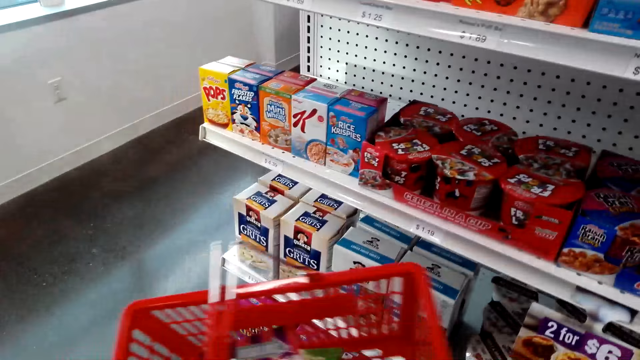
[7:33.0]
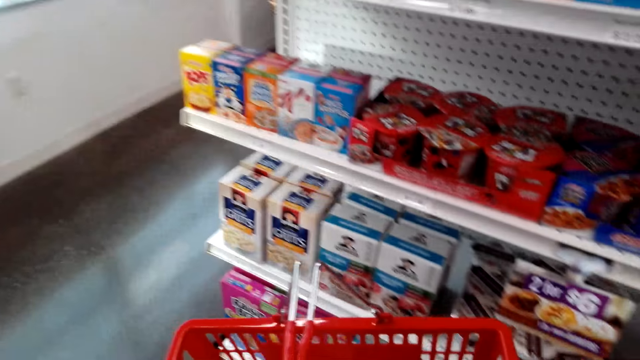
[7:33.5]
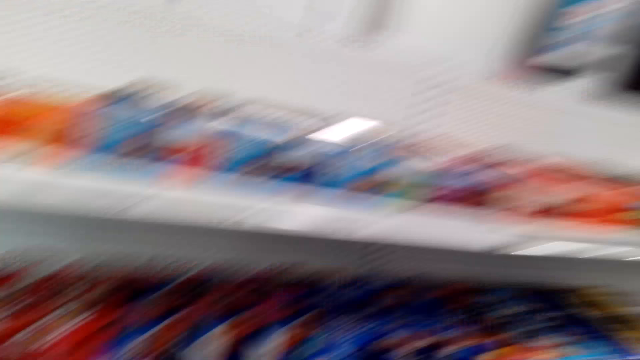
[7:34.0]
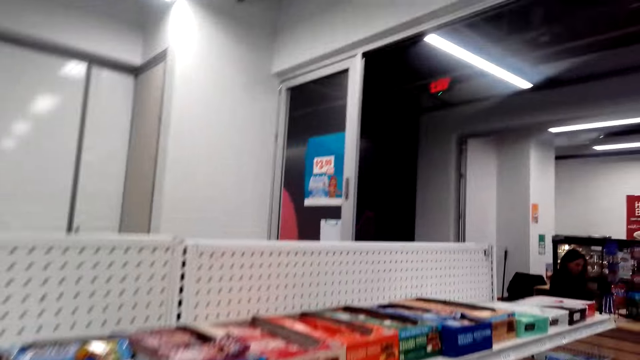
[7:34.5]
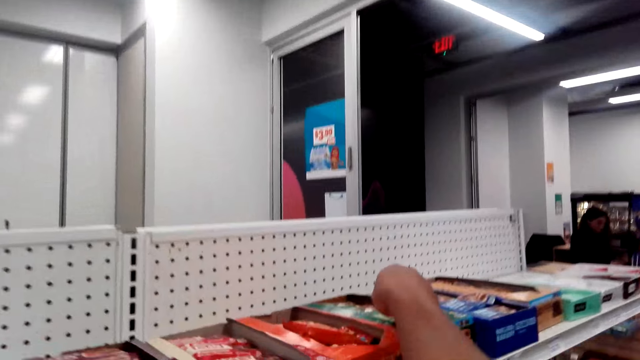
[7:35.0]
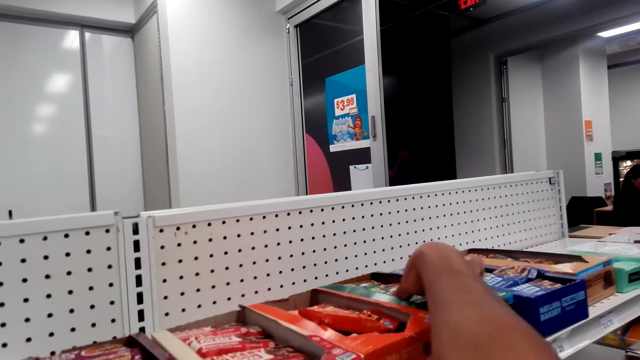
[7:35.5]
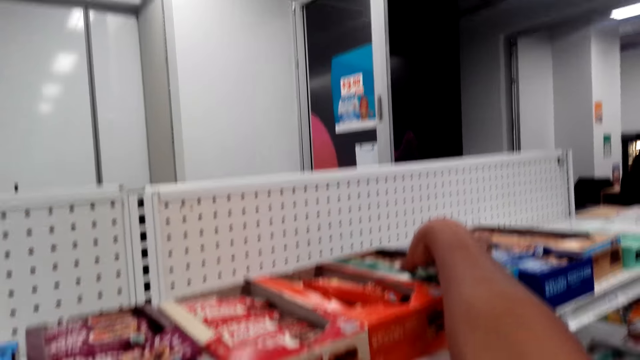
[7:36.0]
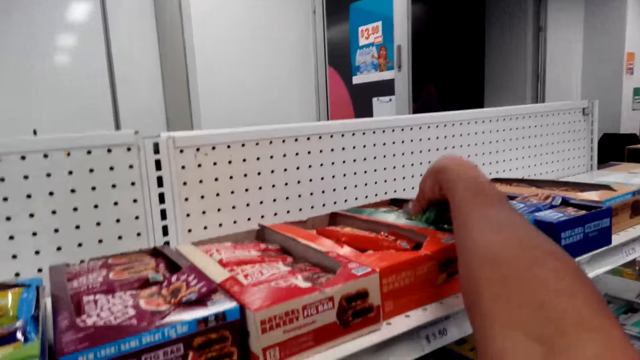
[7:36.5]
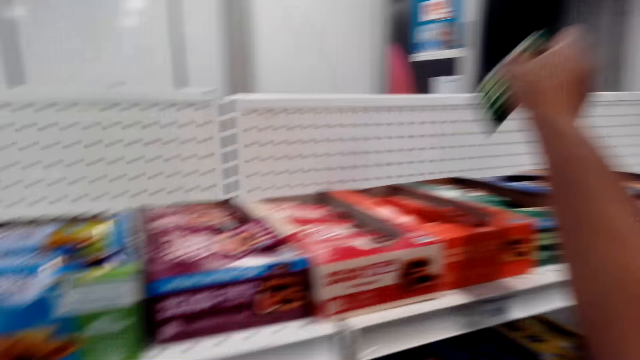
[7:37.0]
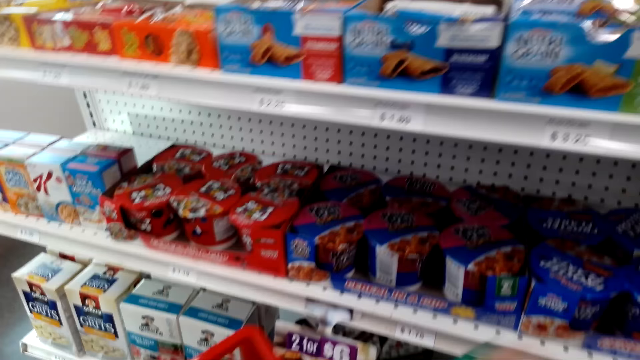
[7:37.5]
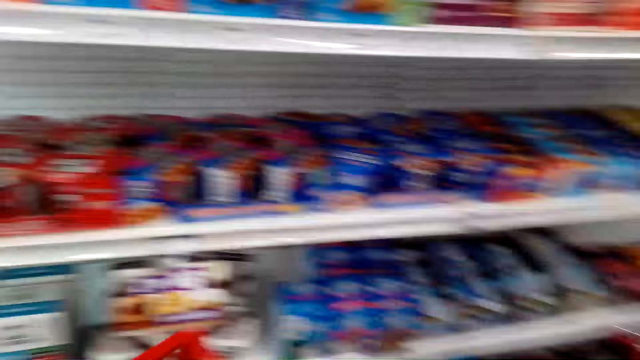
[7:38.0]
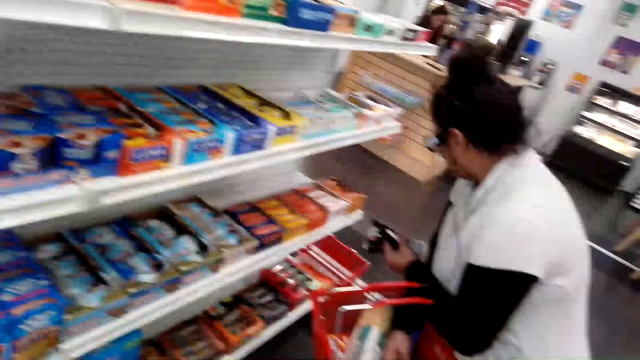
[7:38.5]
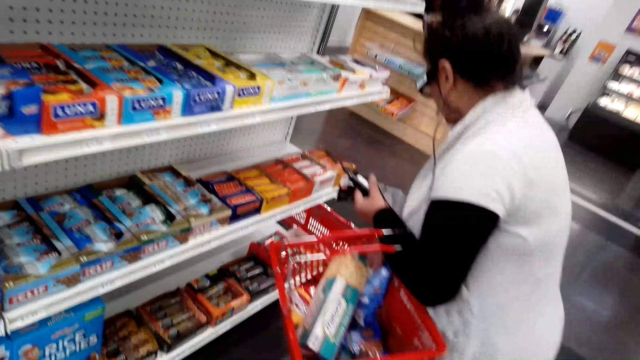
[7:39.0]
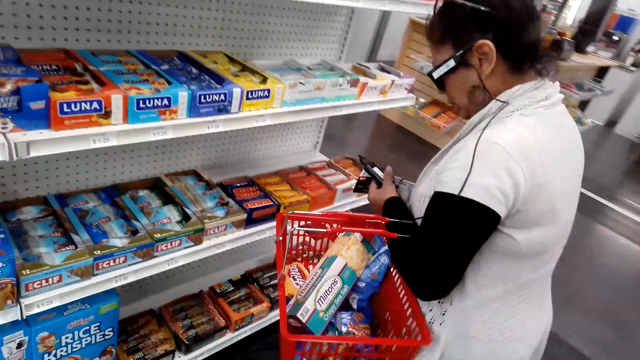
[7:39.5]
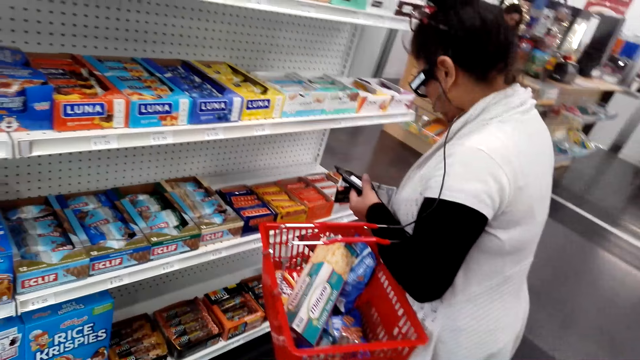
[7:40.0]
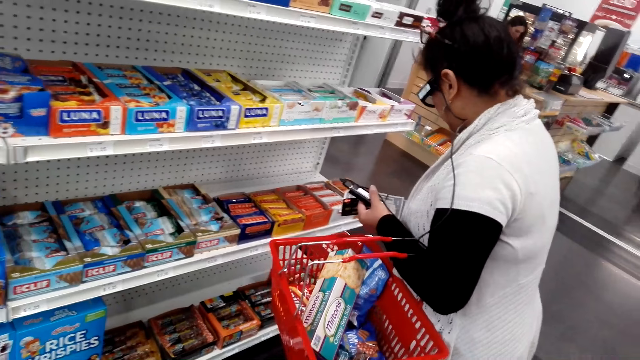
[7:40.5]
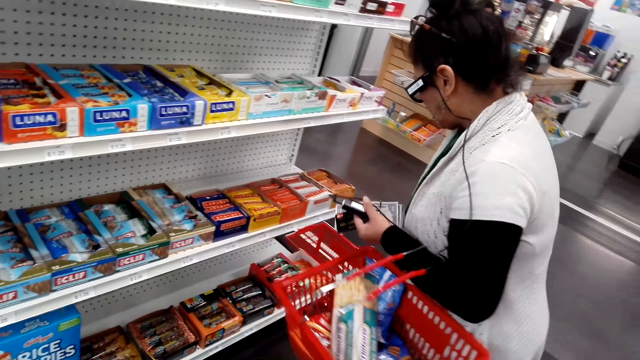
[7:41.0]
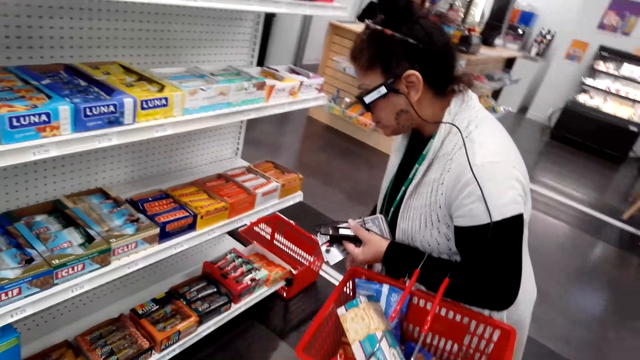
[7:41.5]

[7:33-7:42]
The camera wearer puts the snack in a shopping basket. They pick a snack from the shelf. They put the snack in the shopping basket. A person places a snack in the basket.

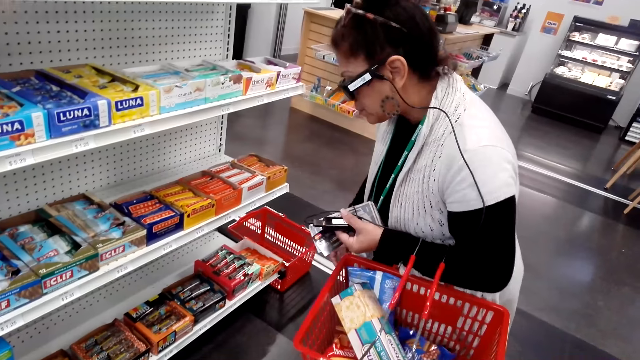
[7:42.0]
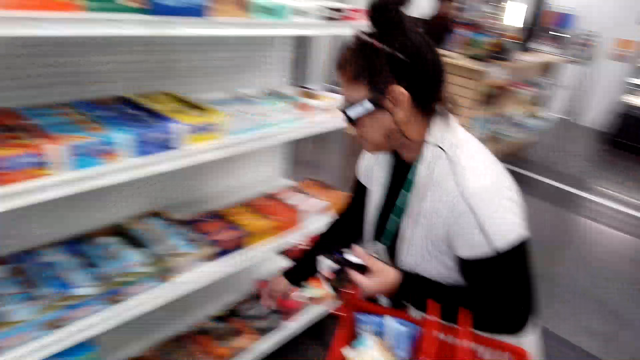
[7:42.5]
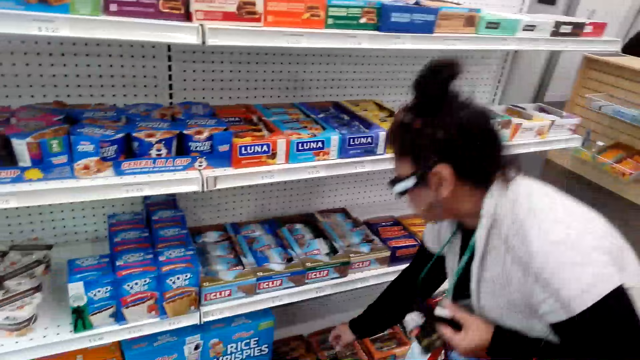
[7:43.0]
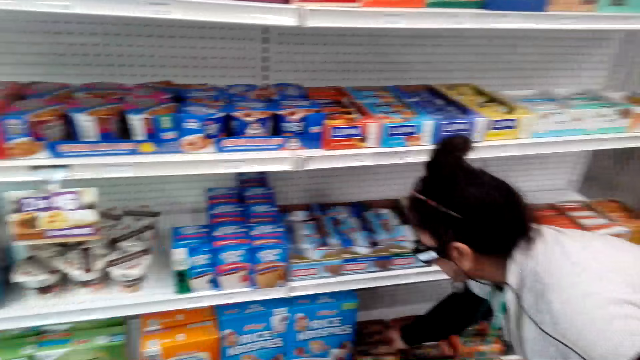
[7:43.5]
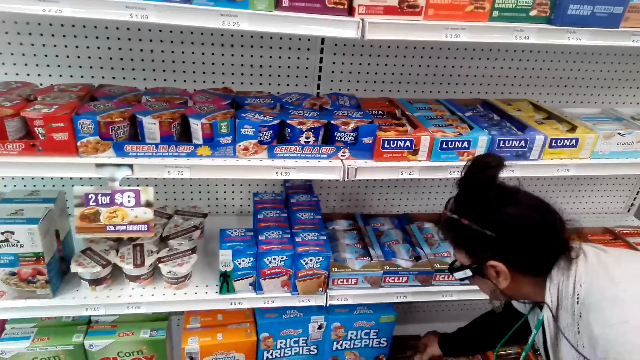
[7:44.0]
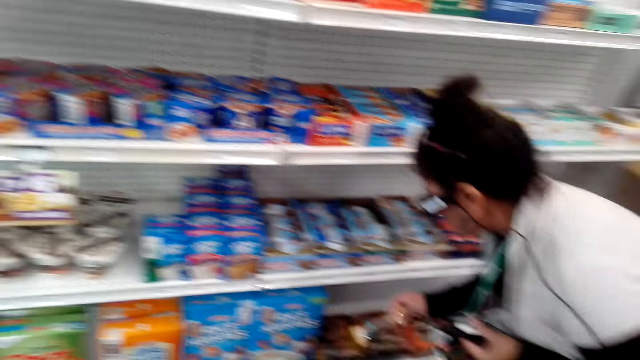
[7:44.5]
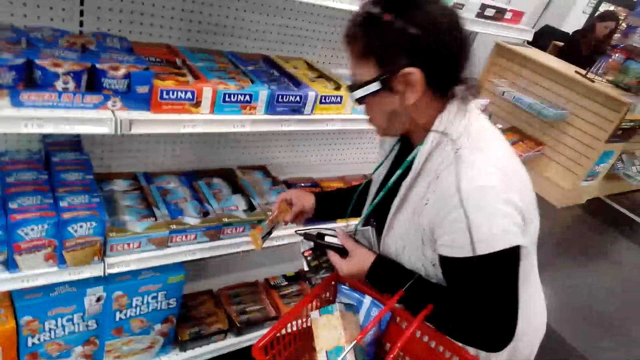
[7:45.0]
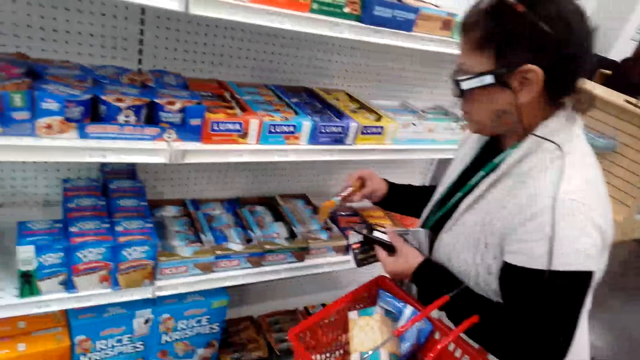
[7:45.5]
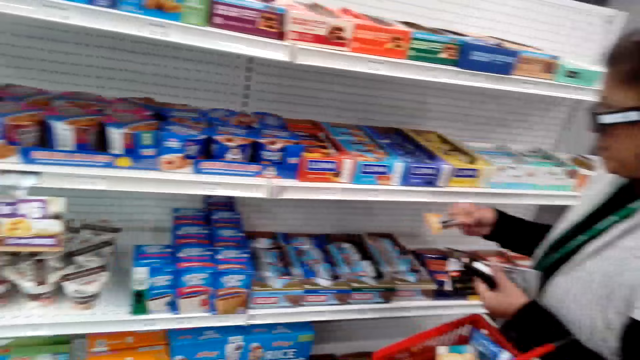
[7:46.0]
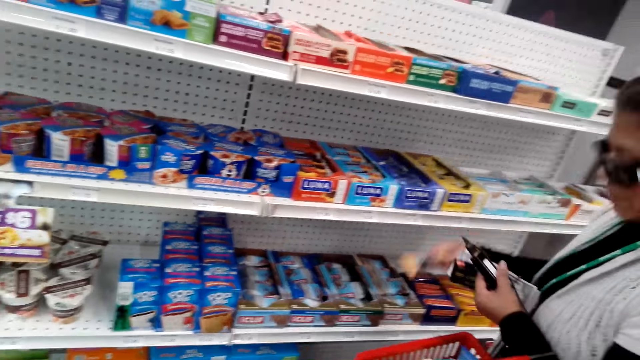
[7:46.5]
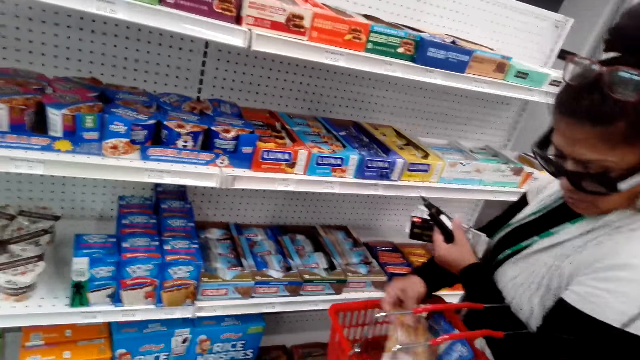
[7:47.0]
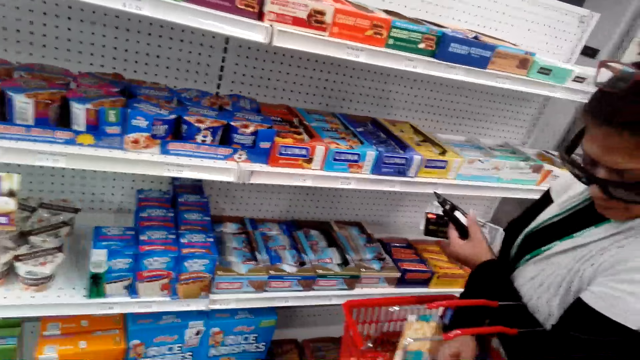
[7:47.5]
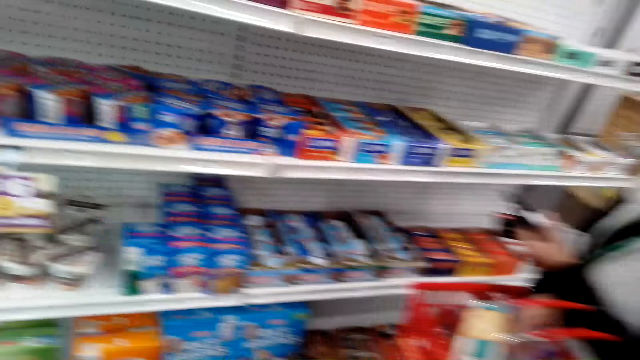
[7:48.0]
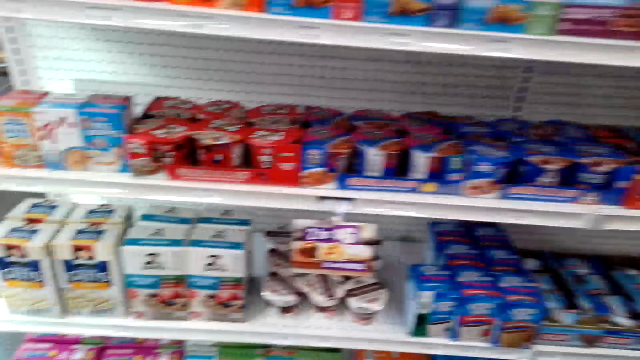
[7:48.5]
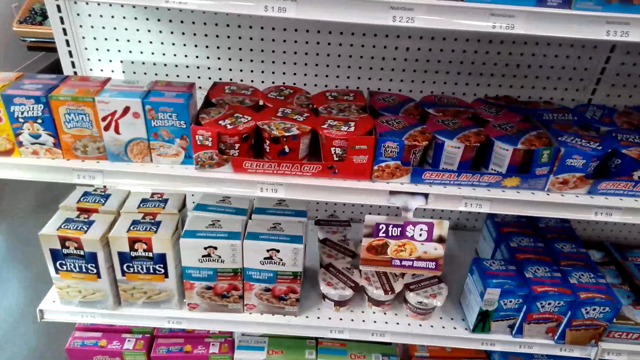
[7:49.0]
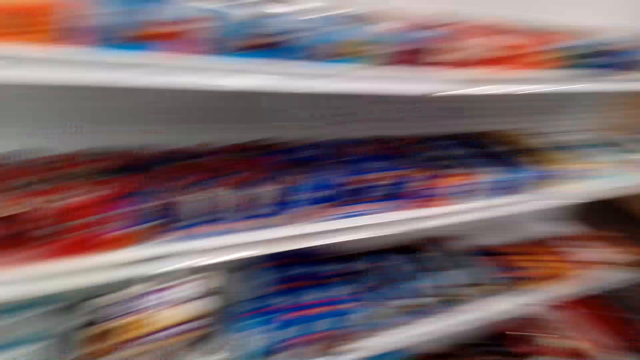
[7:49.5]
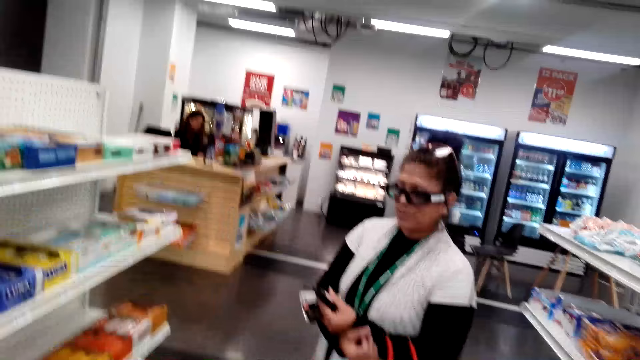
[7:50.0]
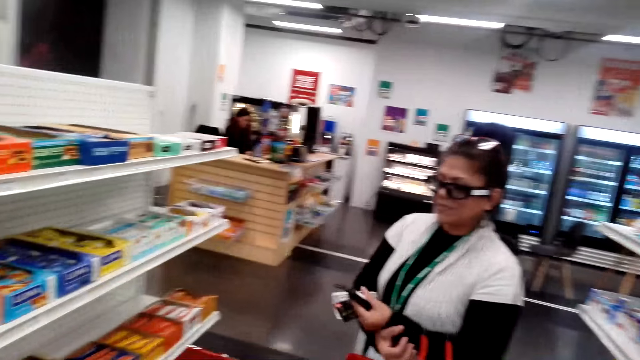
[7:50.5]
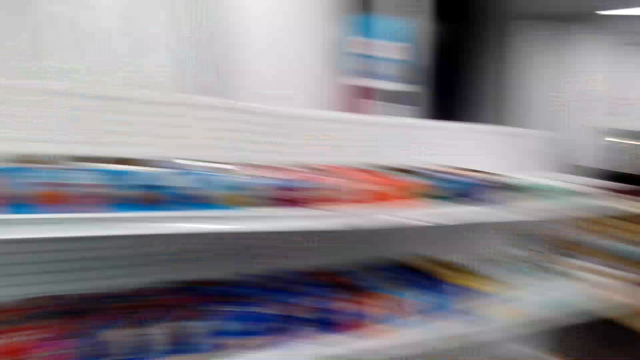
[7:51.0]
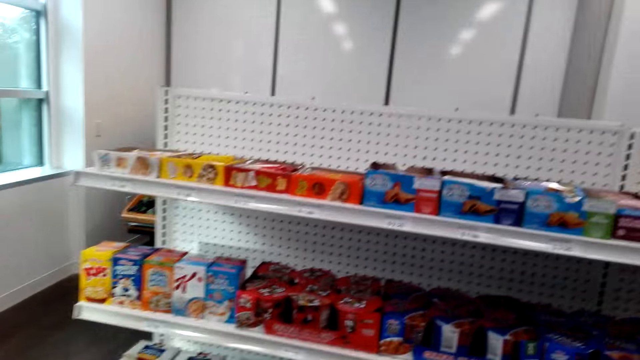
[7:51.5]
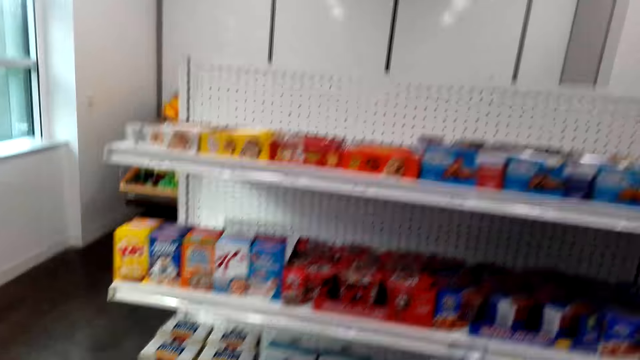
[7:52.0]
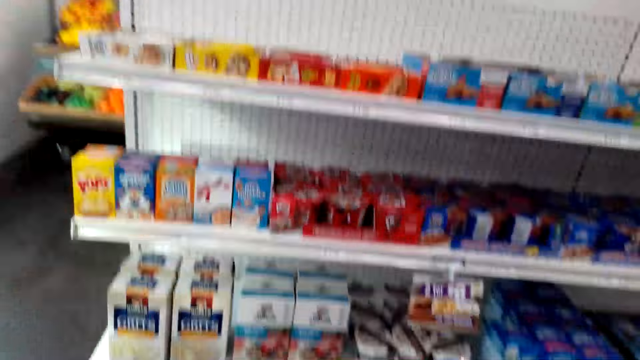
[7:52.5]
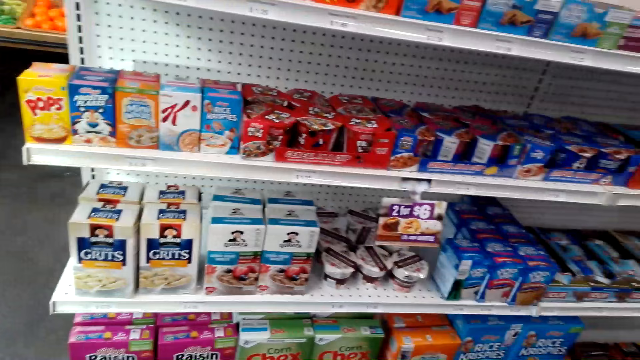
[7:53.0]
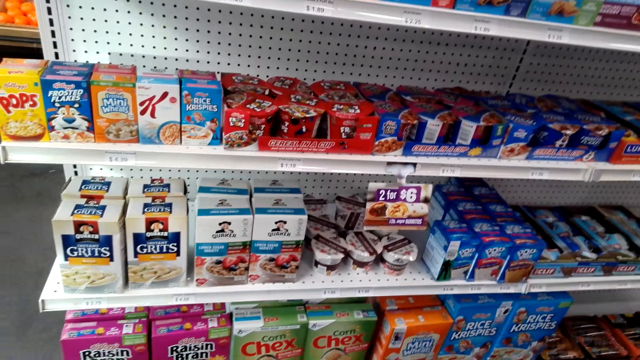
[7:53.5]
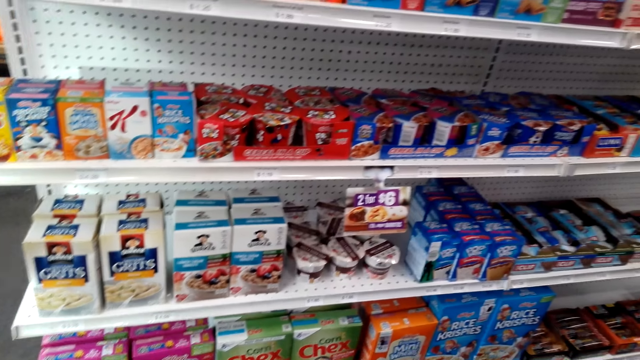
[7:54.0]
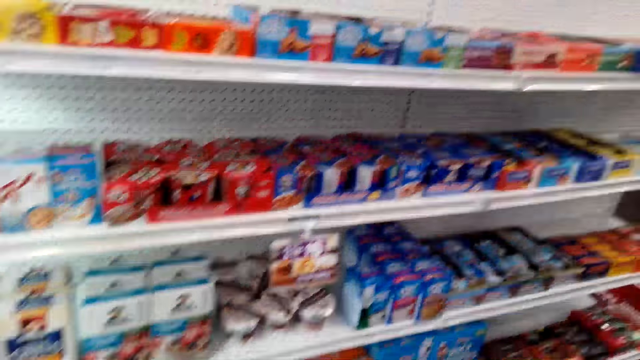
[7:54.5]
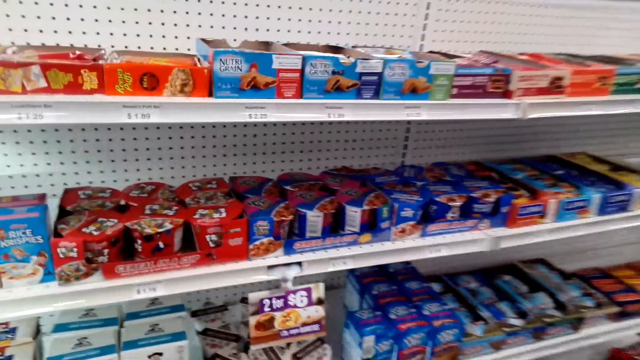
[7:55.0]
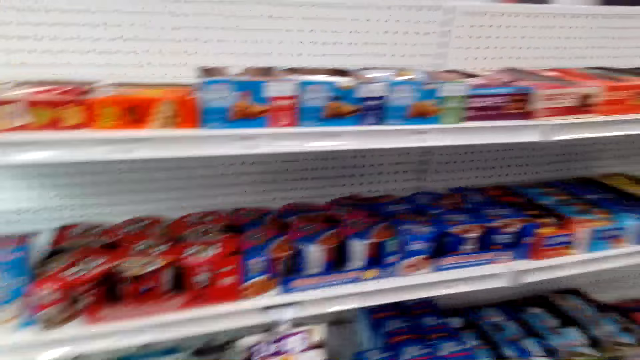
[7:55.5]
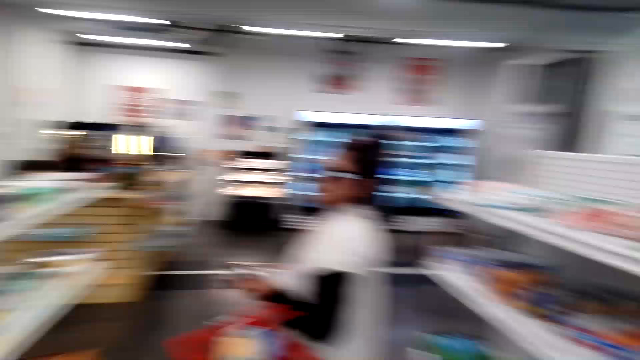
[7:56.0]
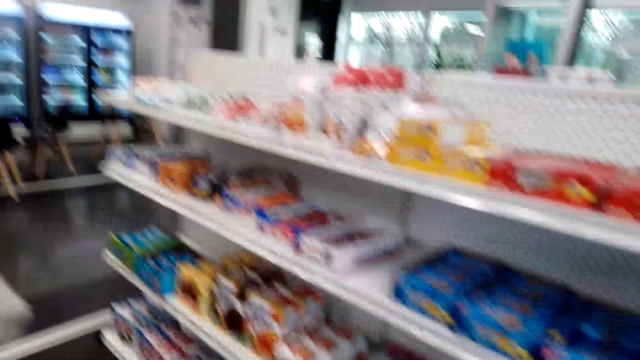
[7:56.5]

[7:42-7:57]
A lady picks a snack from the shelf. The lady places the snack in the basket. The camera wearer looks around the grocery store. The lady talks to the camera wearer. The camera wearer laughs with the lady. They look at snacks on a shelf.
